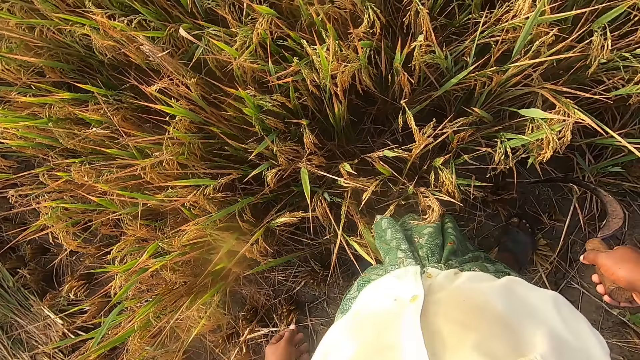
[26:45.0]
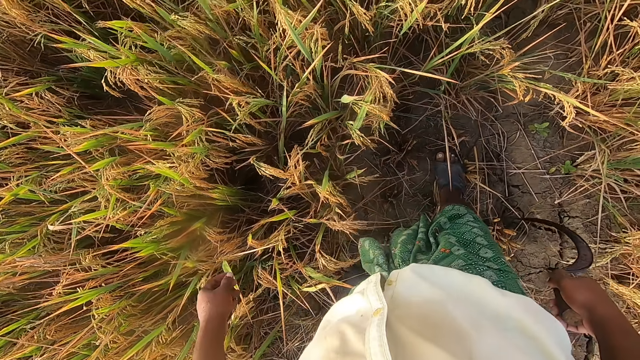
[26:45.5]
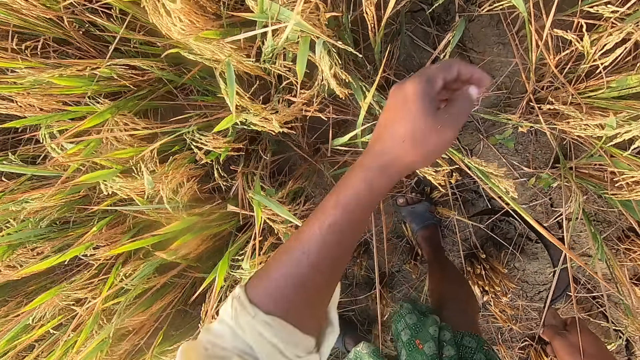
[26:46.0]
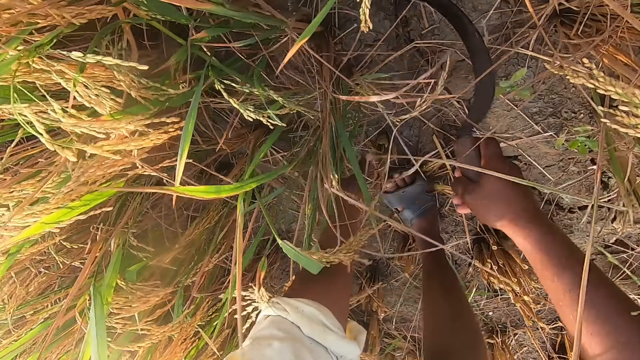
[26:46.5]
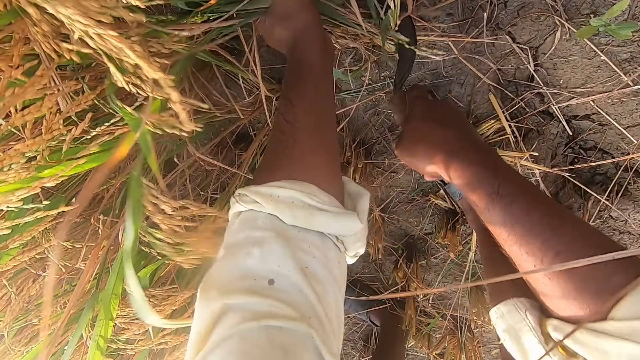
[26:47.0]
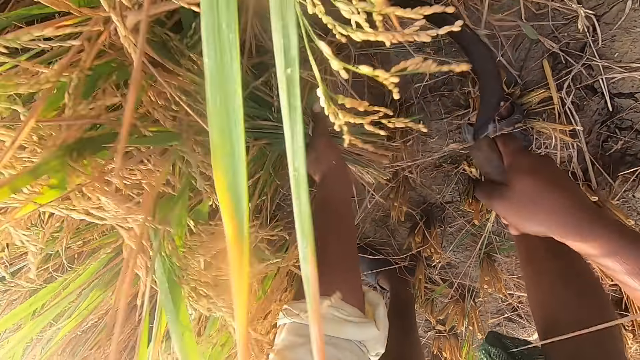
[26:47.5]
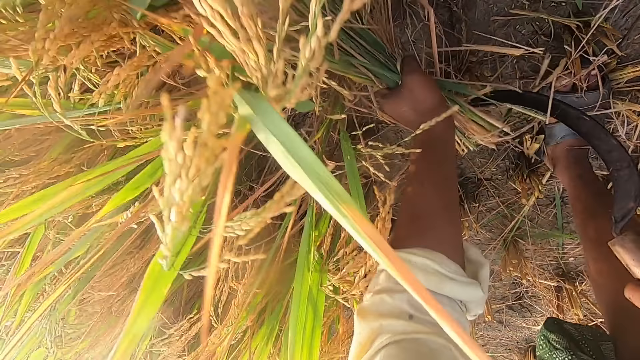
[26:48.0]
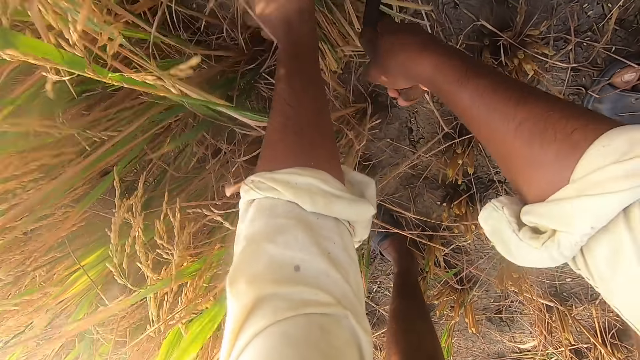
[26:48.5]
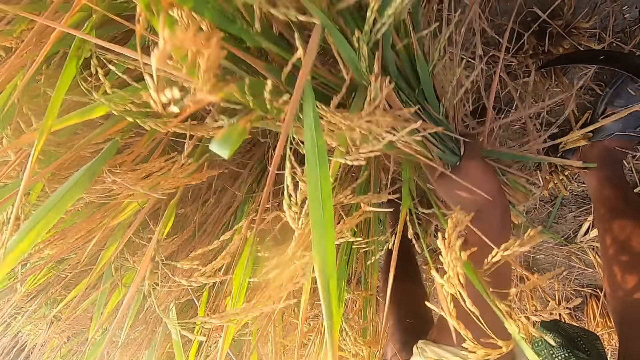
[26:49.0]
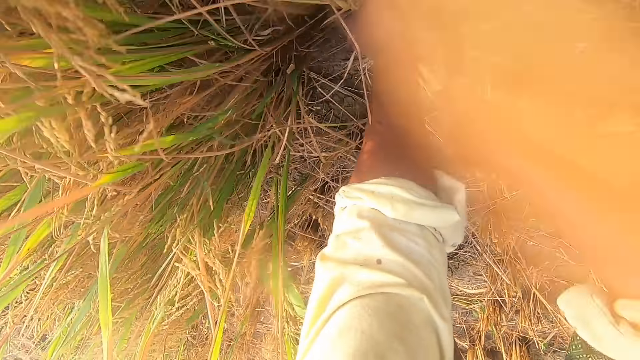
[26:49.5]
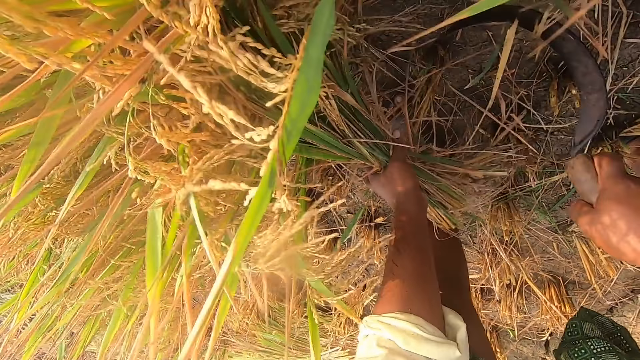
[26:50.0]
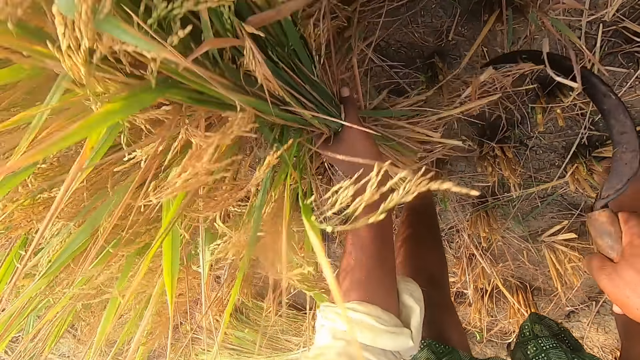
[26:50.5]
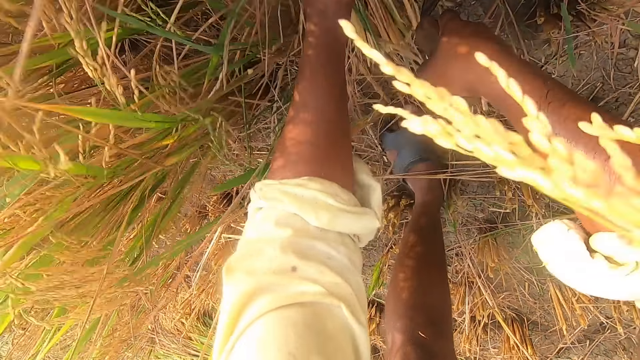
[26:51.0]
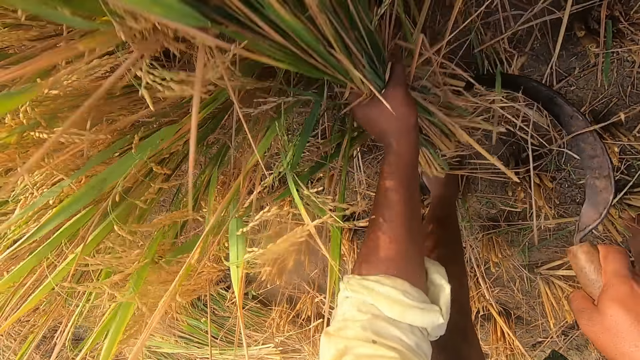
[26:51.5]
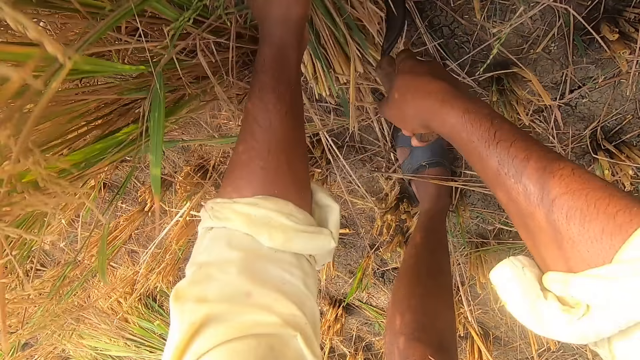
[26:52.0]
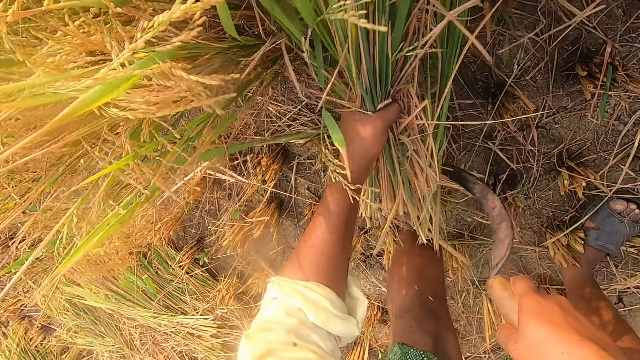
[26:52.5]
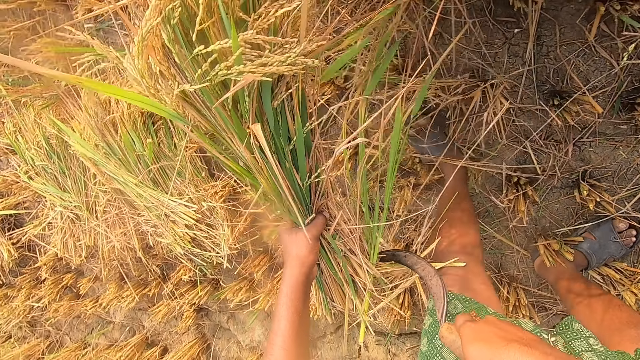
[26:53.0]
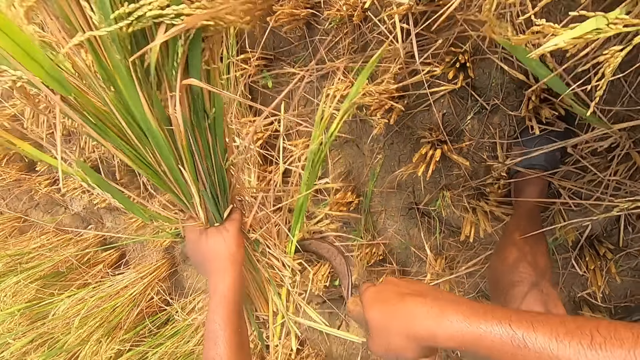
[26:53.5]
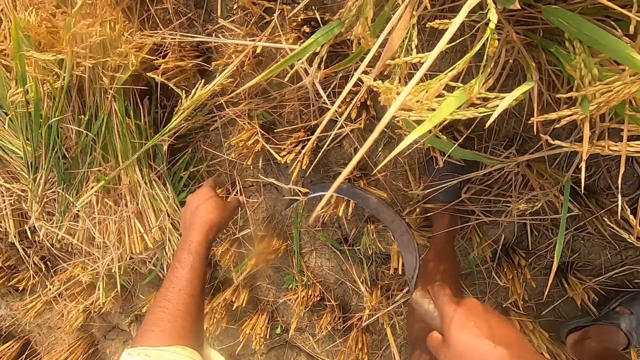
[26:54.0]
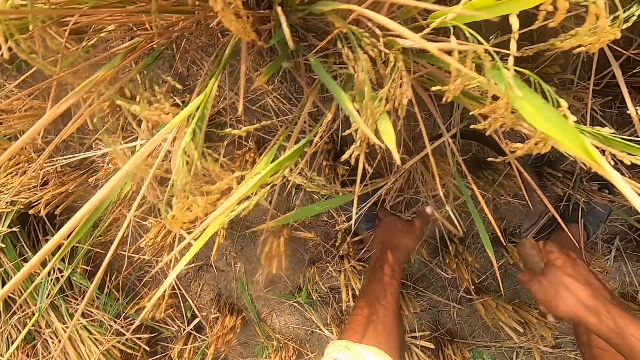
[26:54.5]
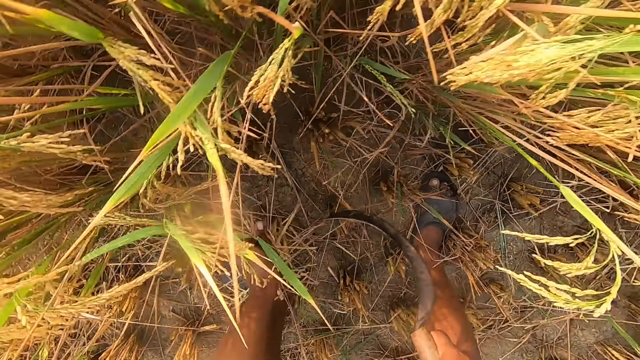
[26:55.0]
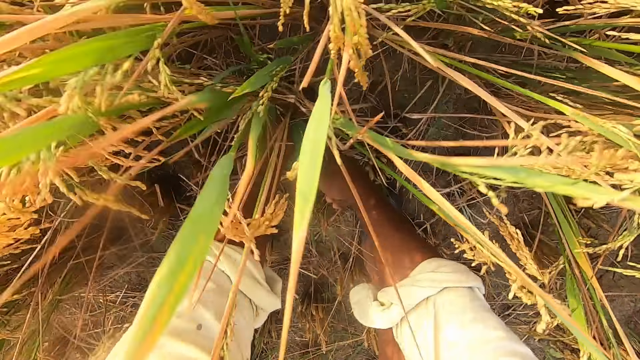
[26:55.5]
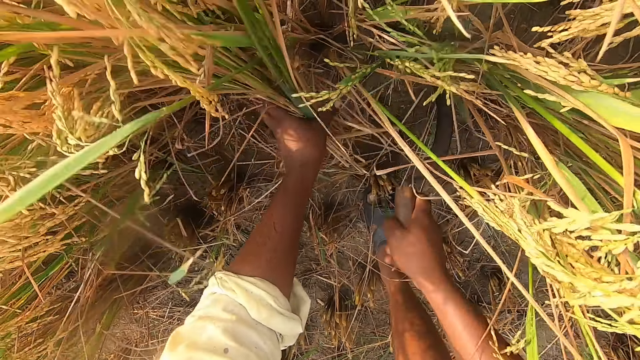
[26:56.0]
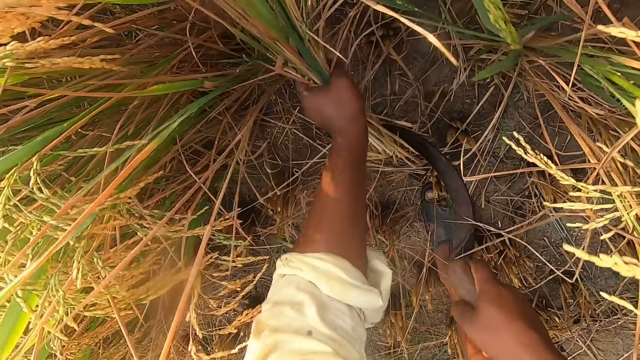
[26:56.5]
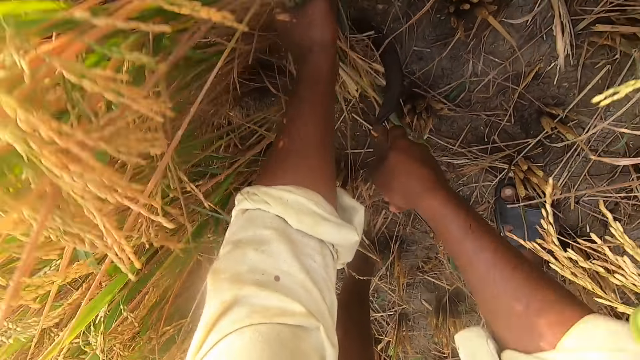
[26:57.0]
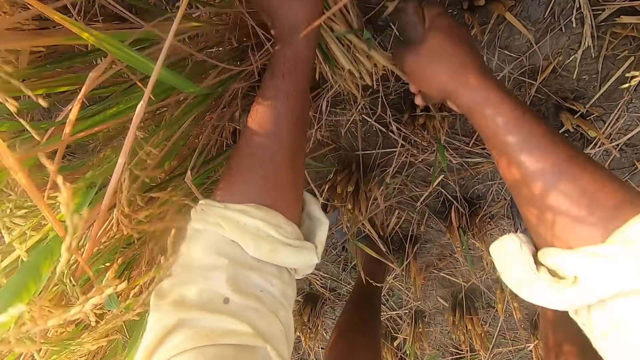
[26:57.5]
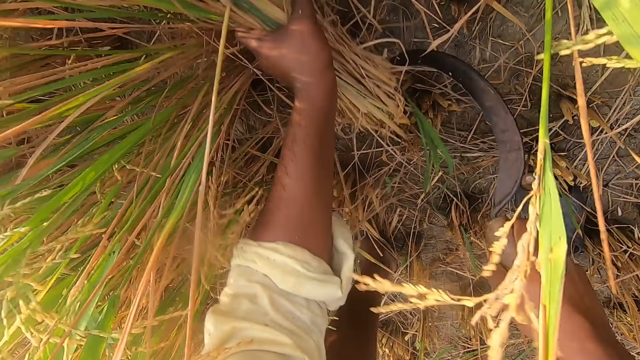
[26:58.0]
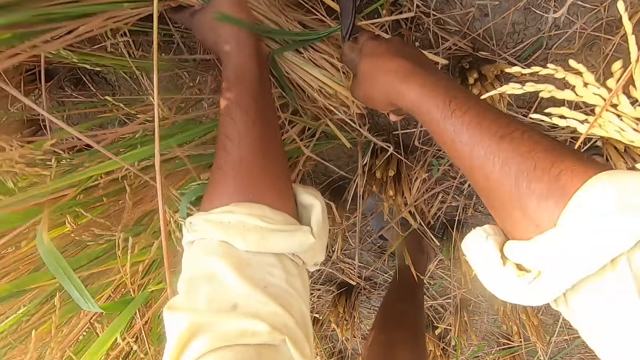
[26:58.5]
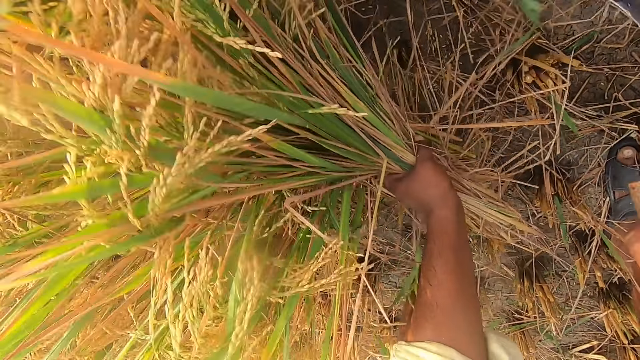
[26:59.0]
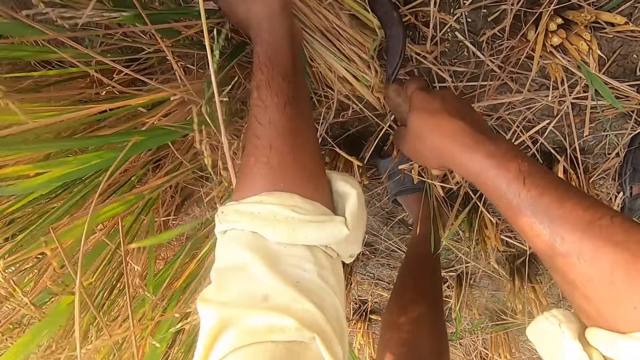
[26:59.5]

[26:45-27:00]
The camera wearer cuts the straw from the ground with the sickle. They drop the straw on the ground. They cut the straw from the ground with the sickle.

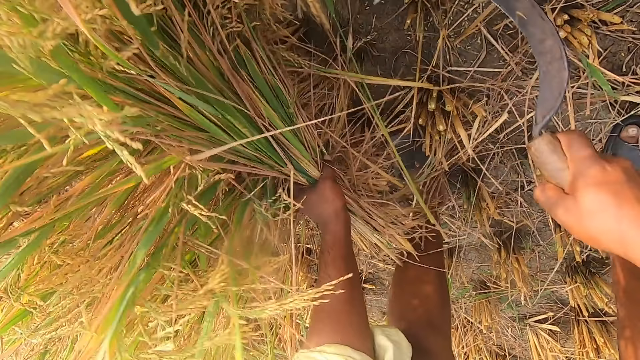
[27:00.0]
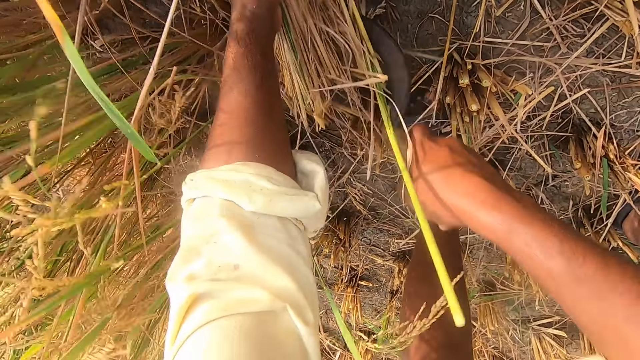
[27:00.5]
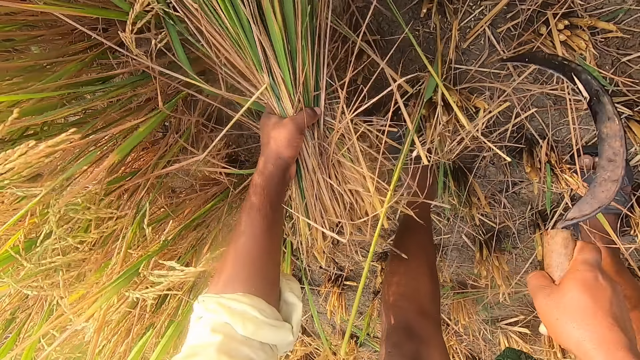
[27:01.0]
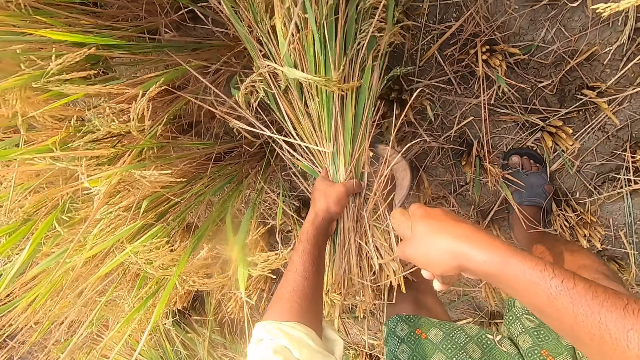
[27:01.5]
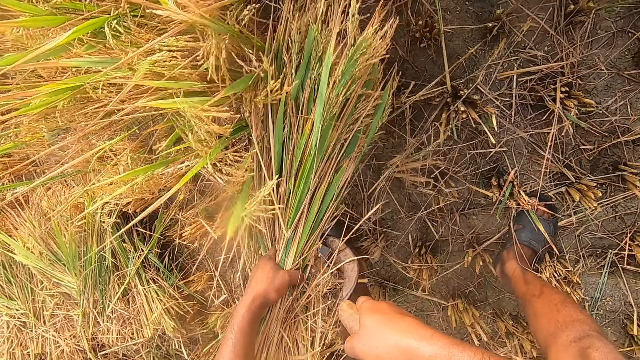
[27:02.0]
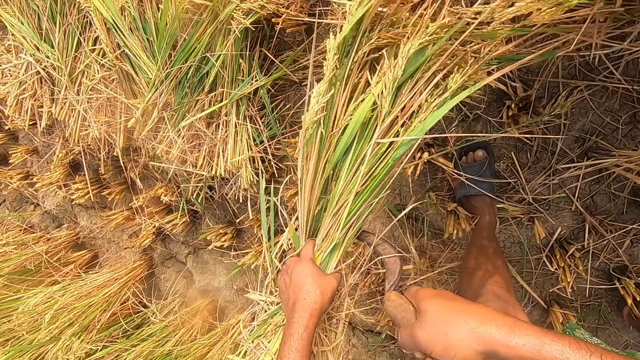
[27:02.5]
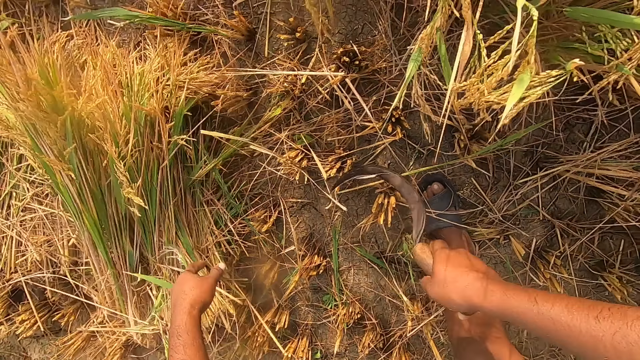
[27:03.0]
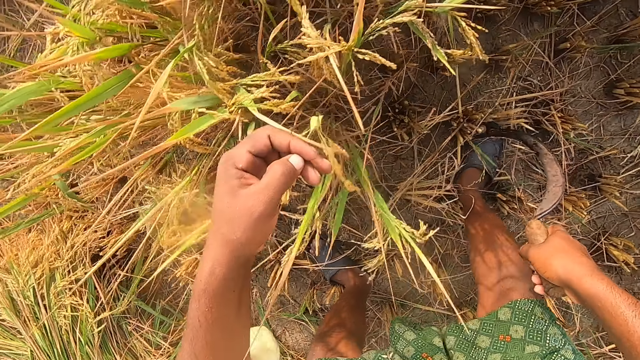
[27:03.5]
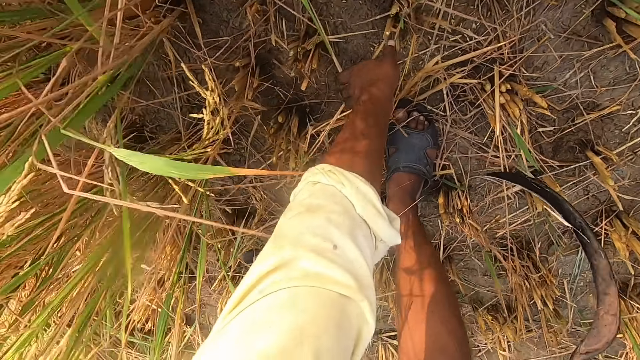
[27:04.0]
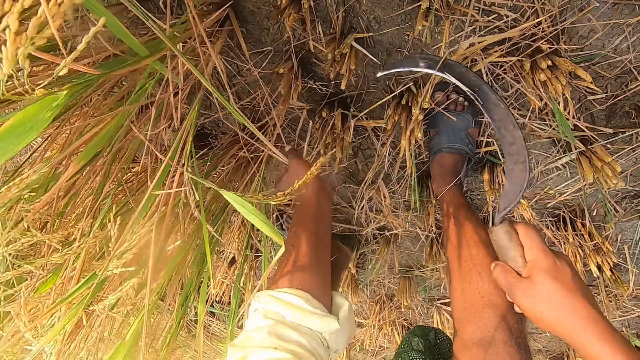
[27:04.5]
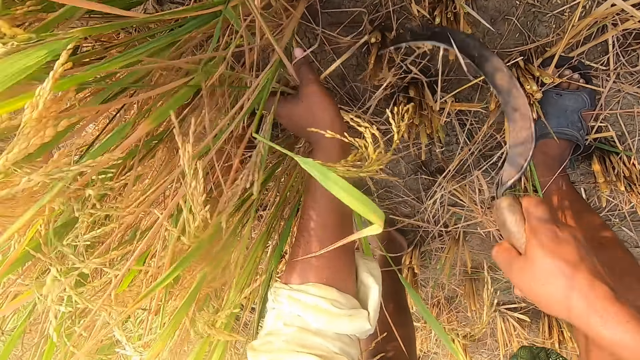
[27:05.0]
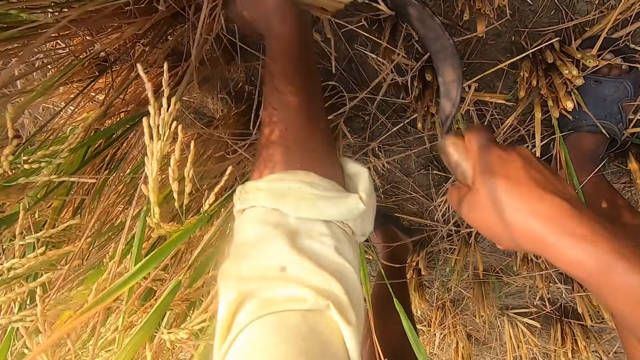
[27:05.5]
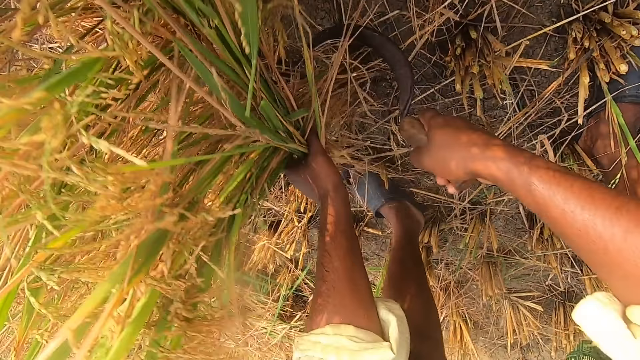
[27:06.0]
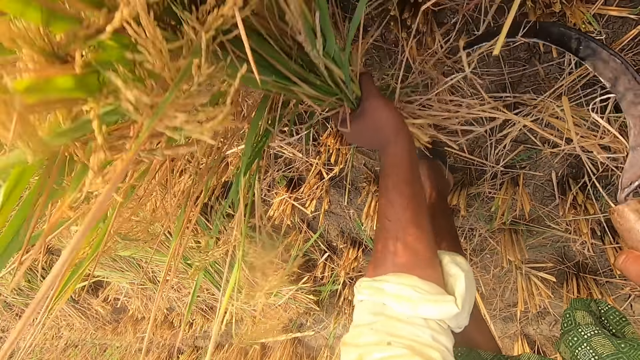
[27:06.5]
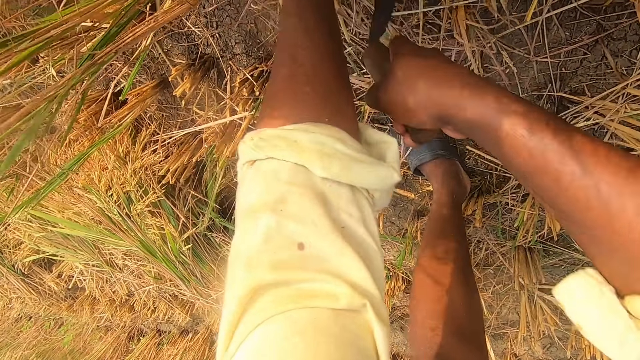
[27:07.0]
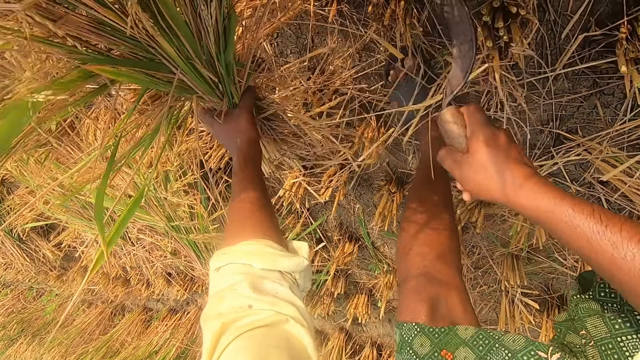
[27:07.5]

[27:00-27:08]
The camera wearer drops the straw on the ground. They cut the straw from the ground with the sickle.
